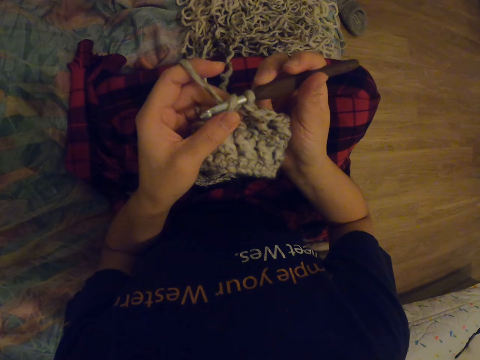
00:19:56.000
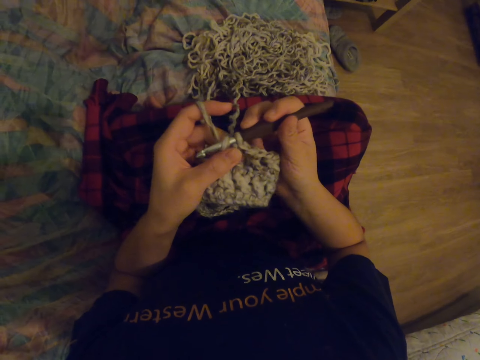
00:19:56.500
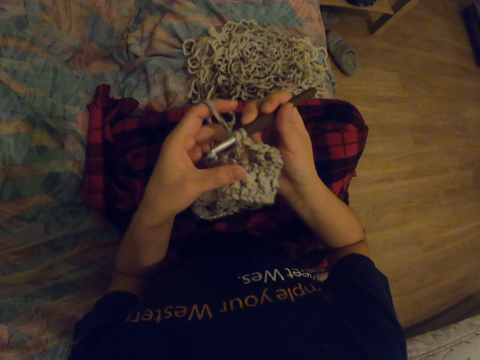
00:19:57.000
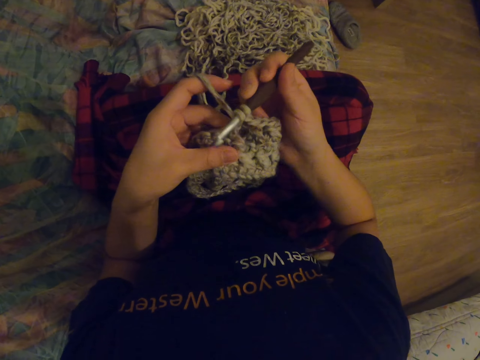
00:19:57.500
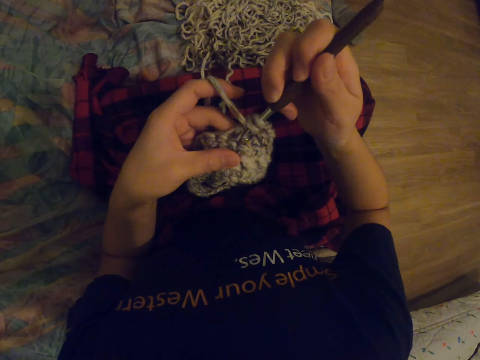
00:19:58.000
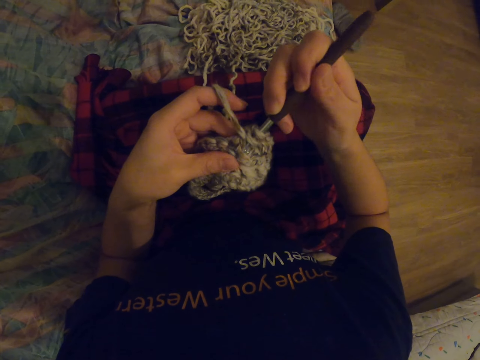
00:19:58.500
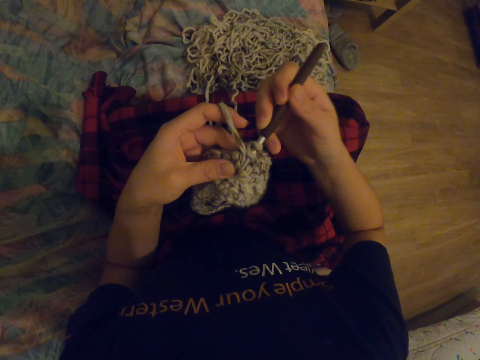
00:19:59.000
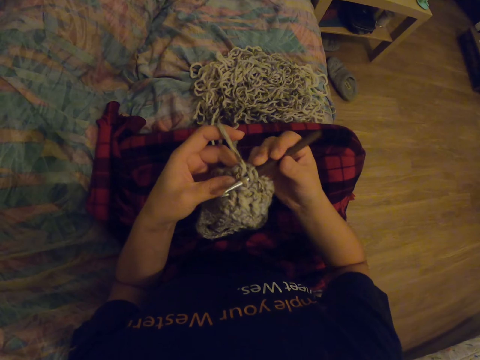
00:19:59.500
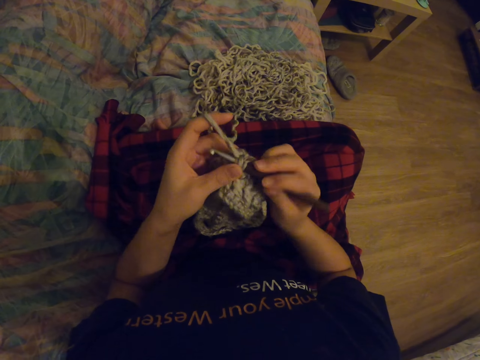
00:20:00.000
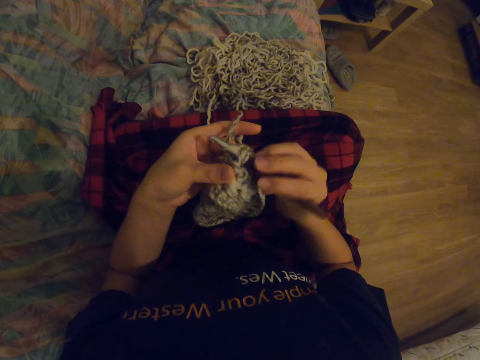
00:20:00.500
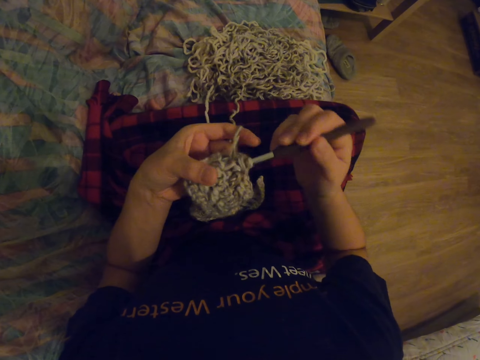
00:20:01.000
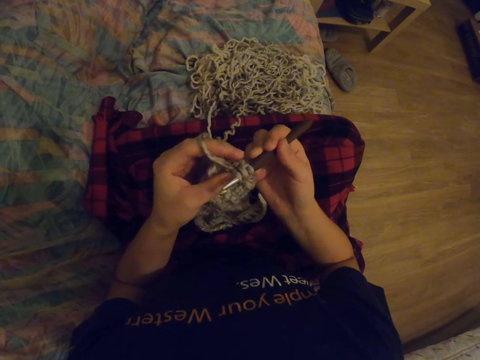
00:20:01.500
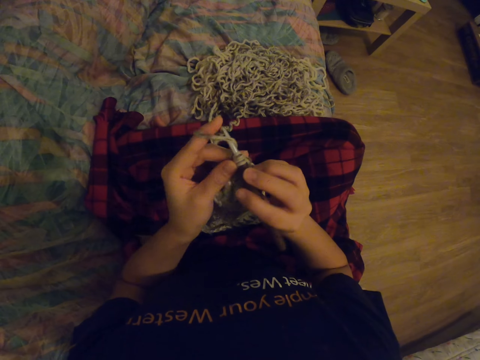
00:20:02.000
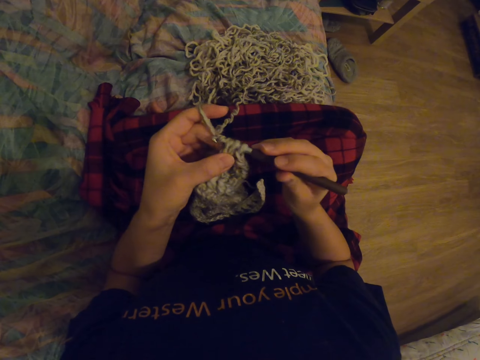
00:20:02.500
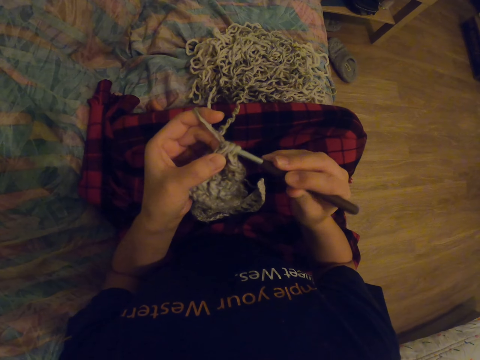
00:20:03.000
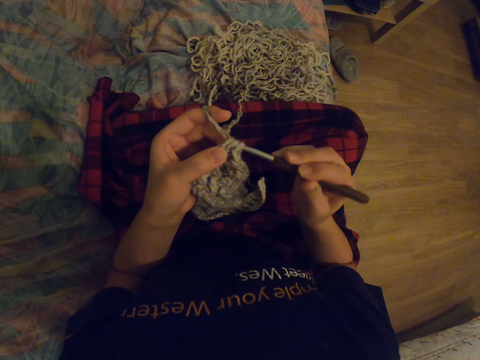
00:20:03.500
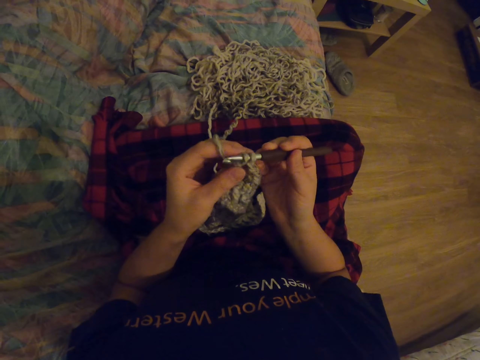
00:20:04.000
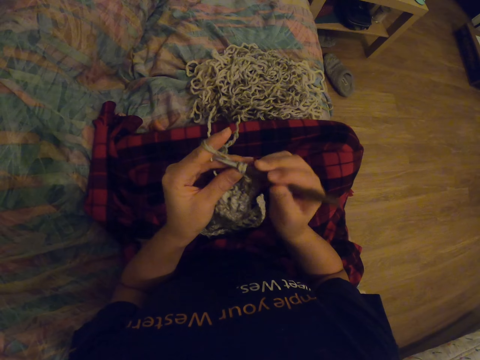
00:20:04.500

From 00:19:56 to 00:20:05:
The camera wearer touches the yarn. They crochet the yarn with a crochet hook.

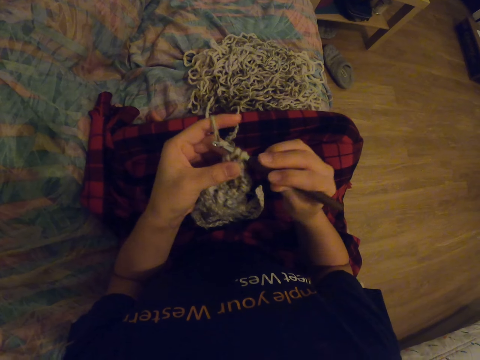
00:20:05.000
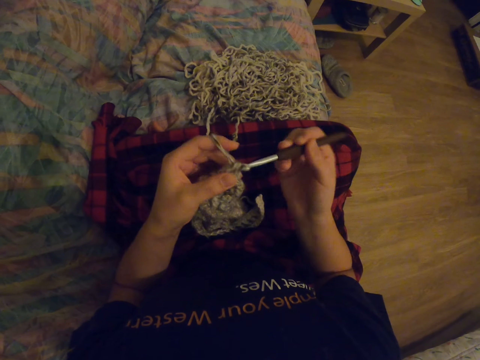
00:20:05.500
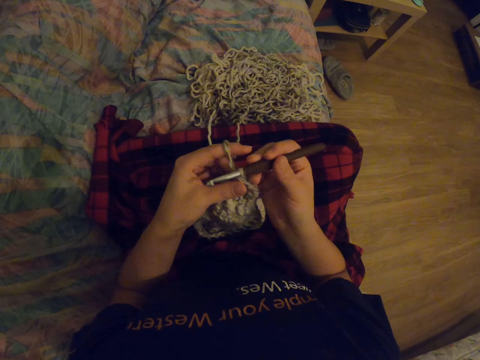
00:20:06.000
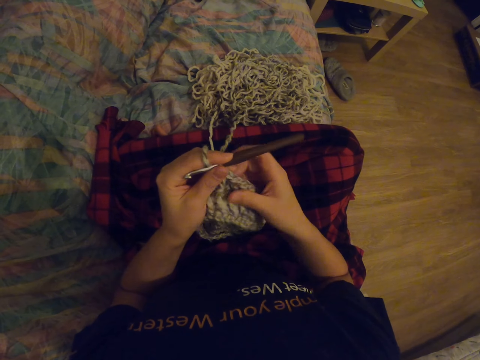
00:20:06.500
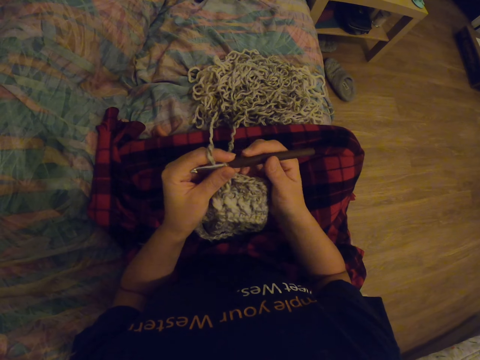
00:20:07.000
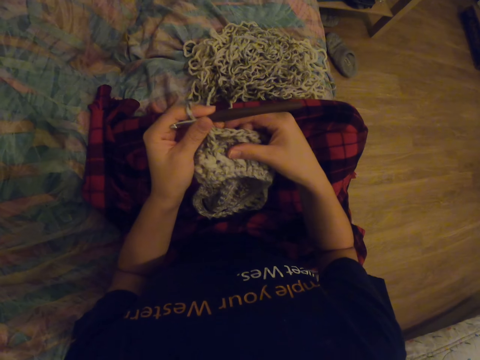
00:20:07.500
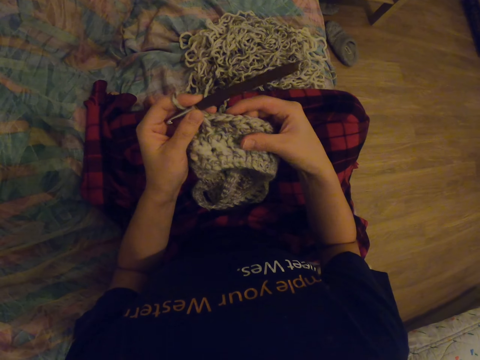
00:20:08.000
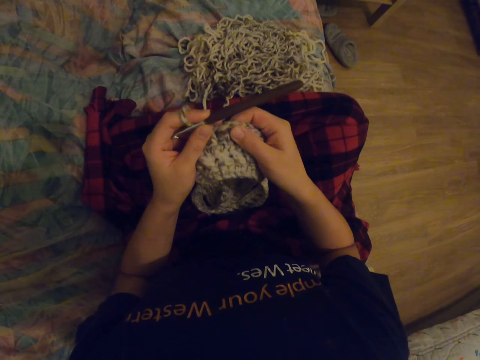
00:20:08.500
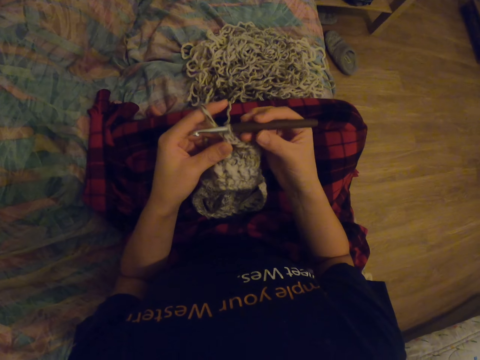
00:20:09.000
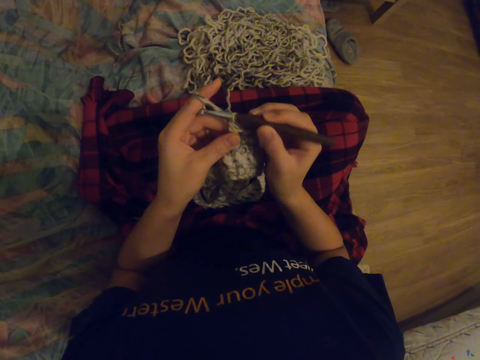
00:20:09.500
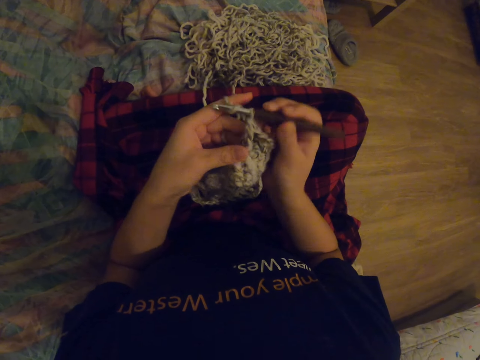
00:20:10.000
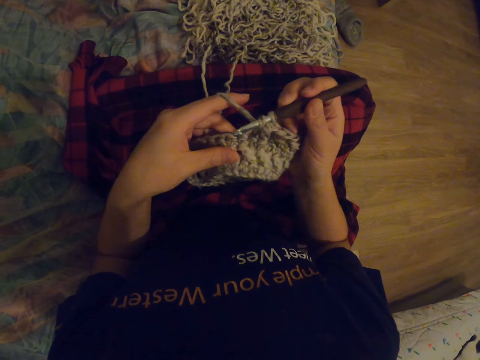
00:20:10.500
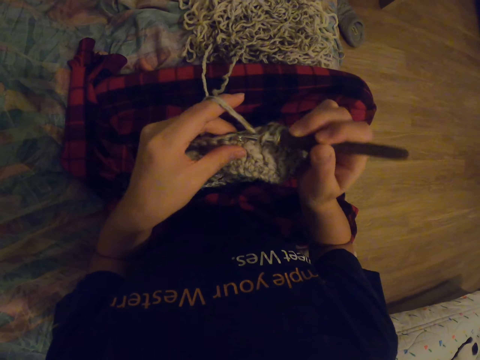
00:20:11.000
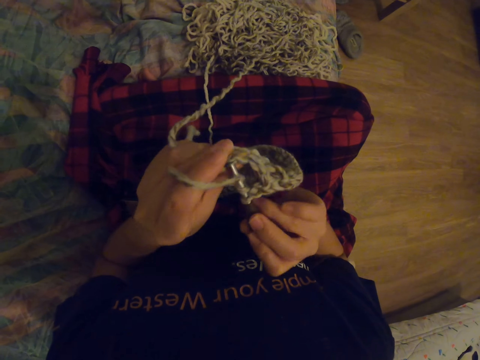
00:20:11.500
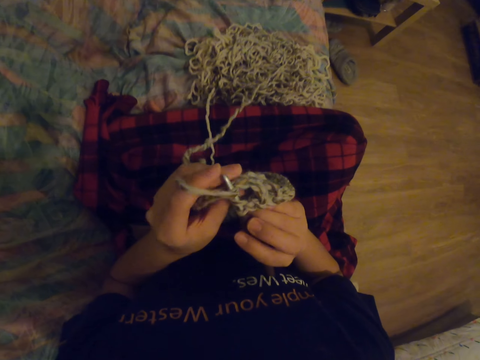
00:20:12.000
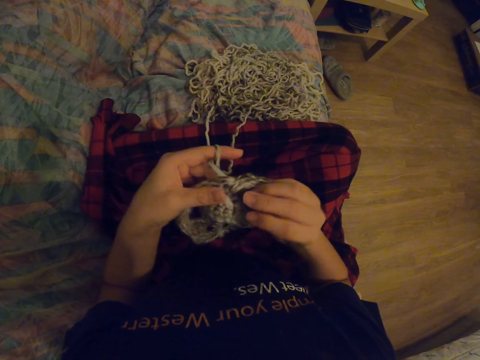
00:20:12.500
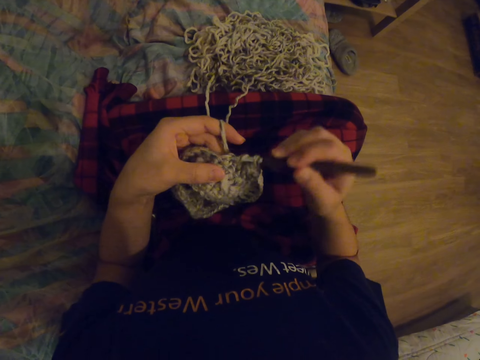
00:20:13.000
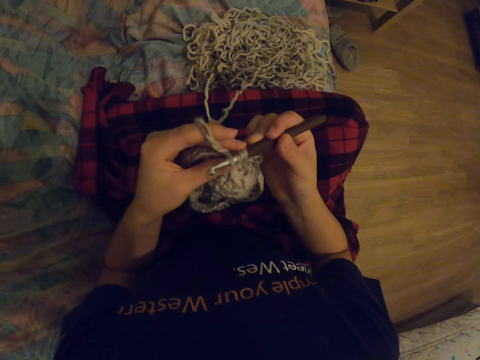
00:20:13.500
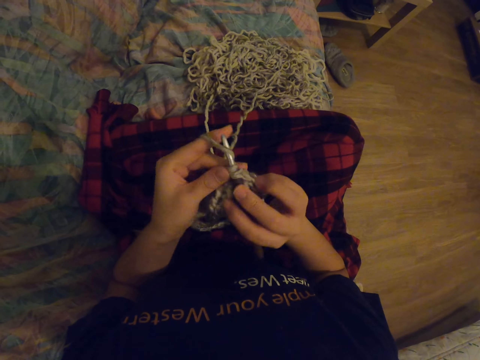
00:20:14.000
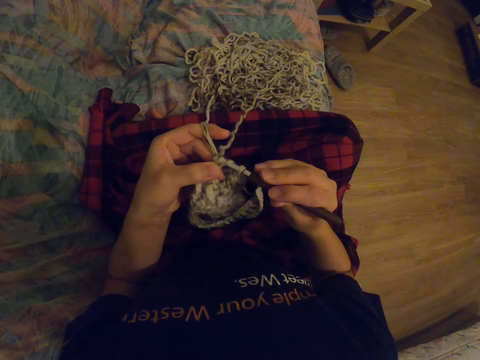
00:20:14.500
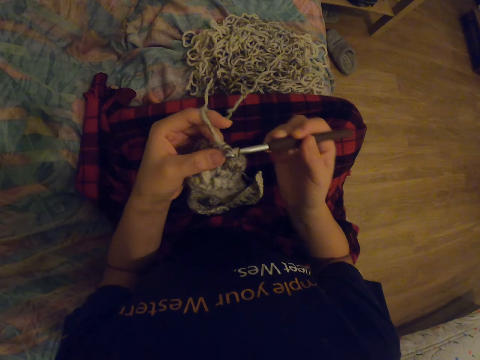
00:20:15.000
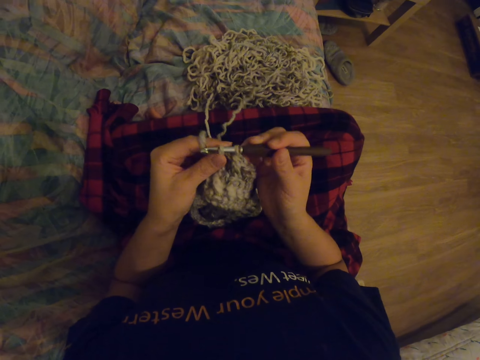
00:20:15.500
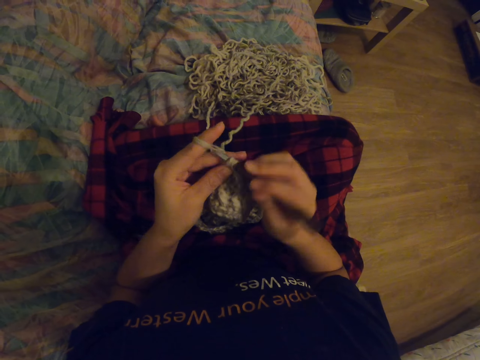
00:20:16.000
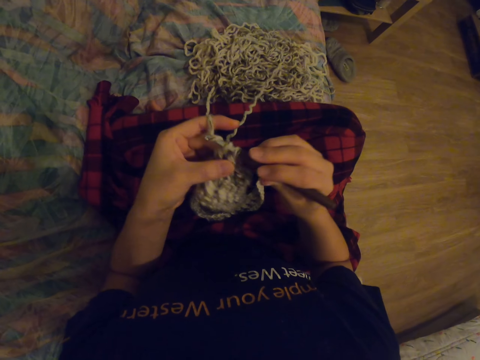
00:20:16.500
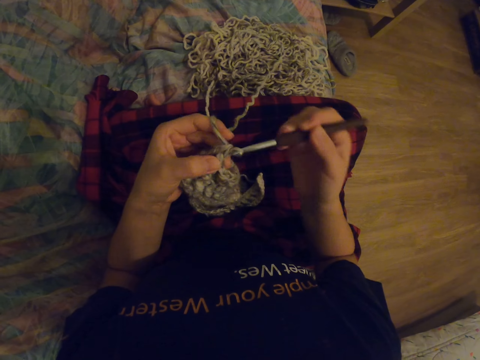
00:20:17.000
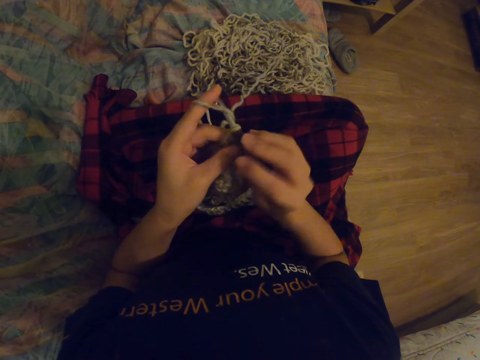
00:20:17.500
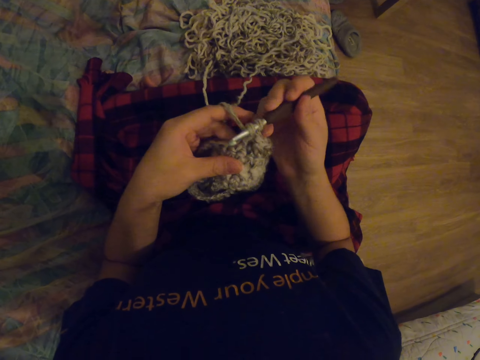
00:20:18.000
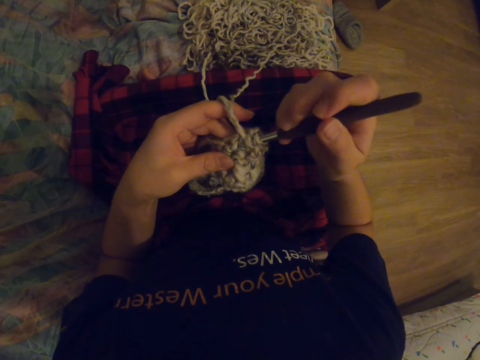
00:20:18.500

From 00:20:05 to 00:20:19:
The camera wearer holds the crocheted yarn. They turn the crocheted yarn. They crochet the yarn with a crochet hook.

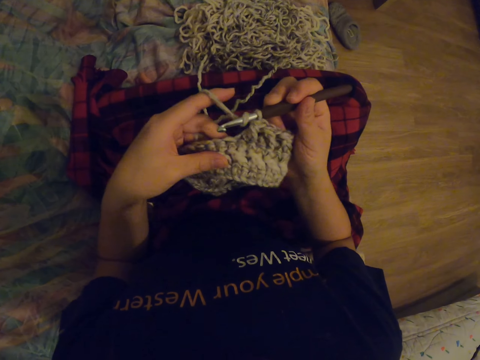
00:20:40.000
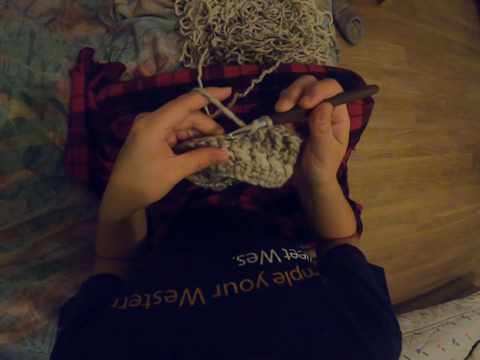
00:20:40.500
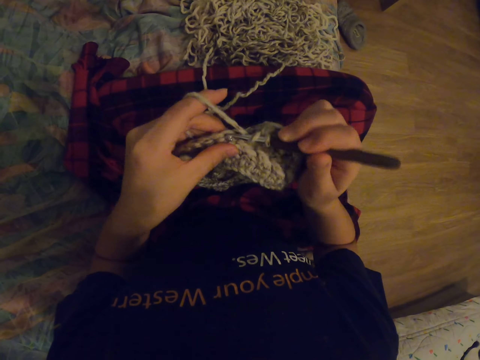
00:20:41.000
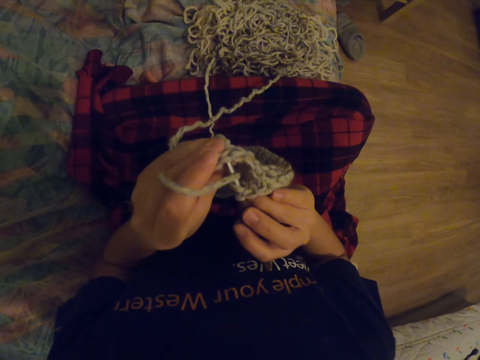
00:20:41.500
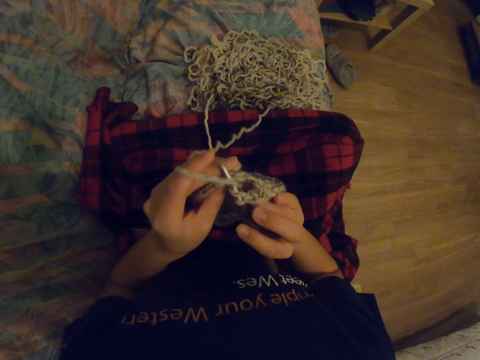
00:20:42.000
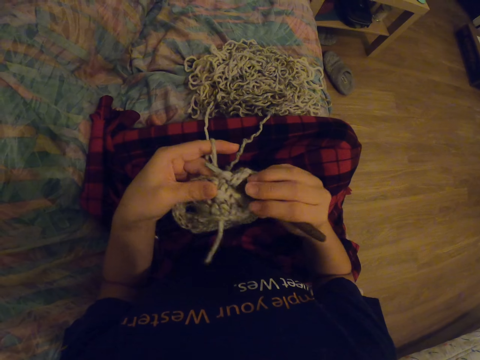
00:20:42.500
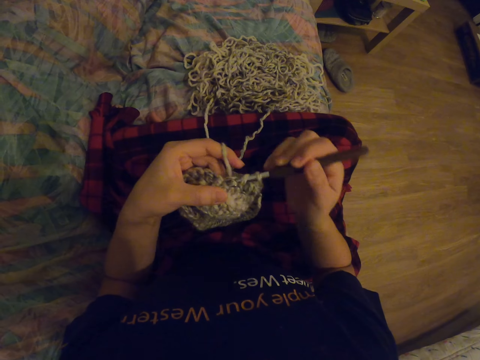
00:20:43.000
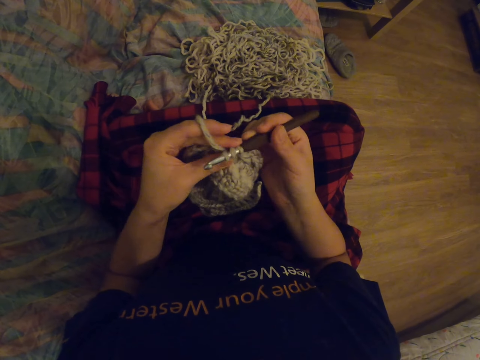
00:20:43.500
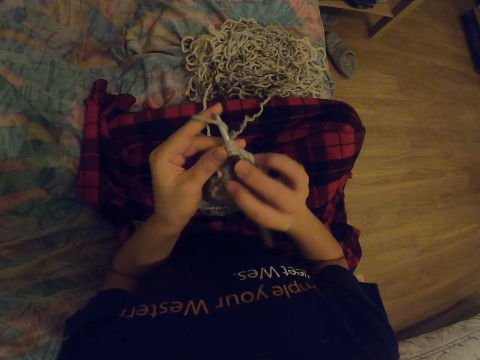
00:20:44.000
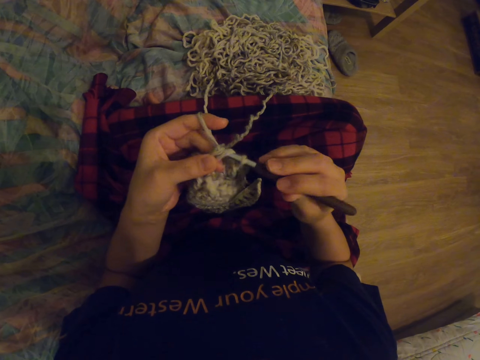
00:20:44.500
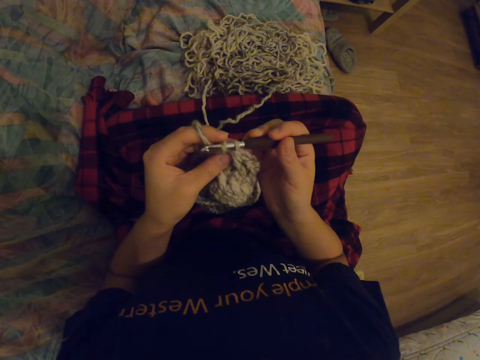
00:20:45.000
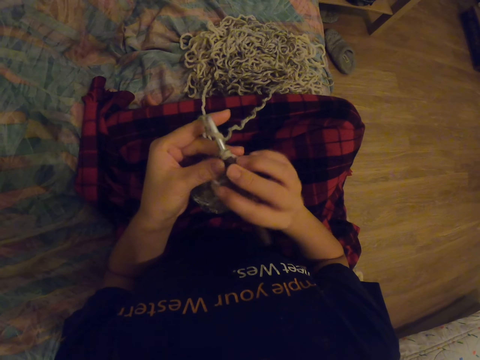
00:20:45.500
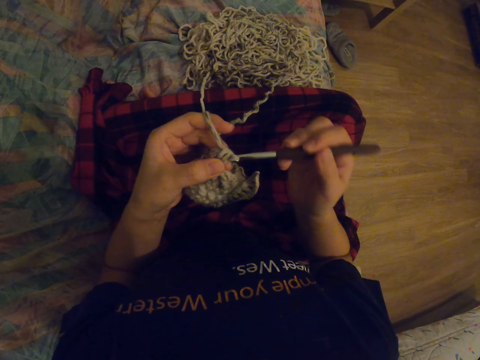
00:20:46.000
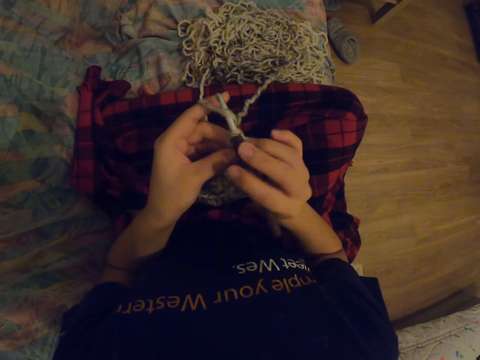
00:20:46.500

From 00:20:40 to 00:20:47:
The camera wearer turns the crocheted yarn. They crochet the yarn with a crochet hook.
